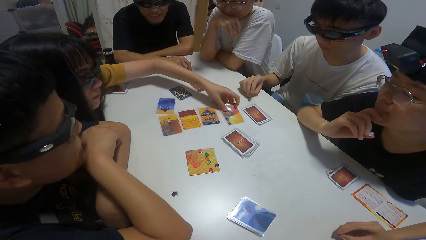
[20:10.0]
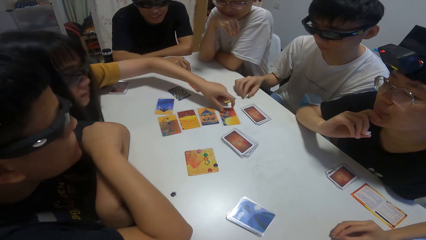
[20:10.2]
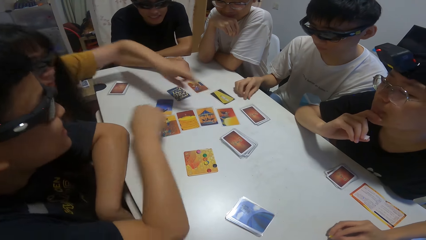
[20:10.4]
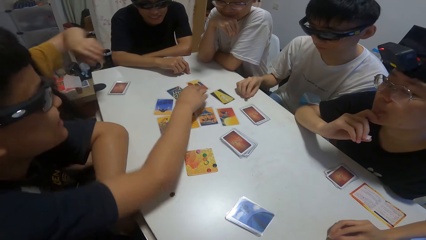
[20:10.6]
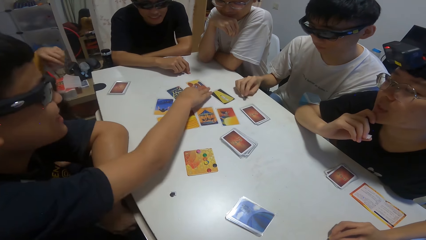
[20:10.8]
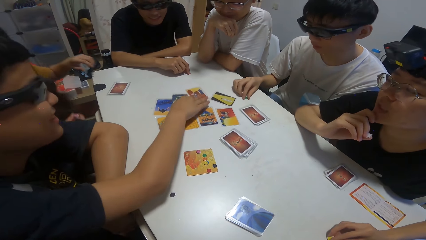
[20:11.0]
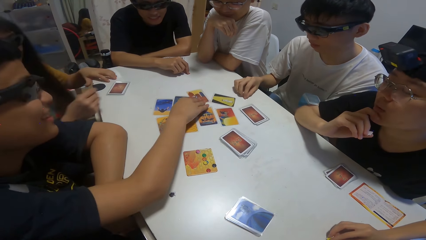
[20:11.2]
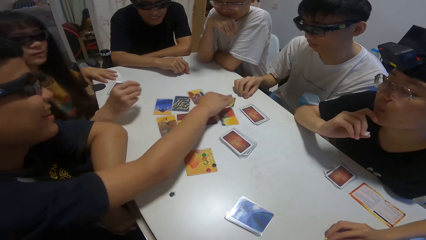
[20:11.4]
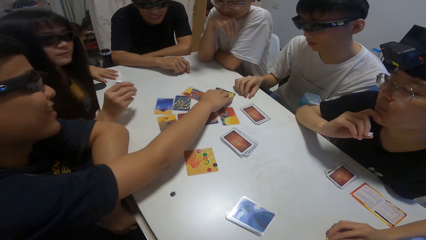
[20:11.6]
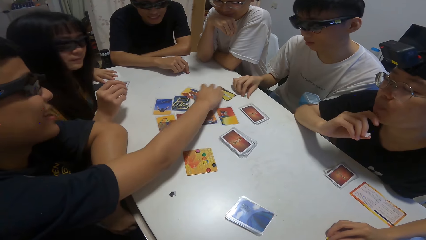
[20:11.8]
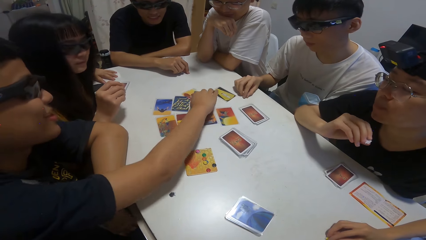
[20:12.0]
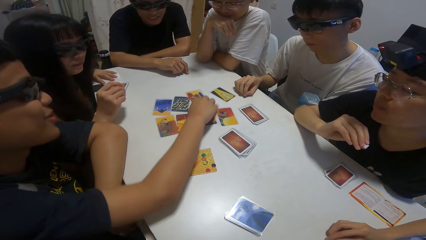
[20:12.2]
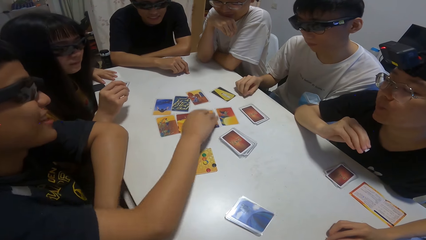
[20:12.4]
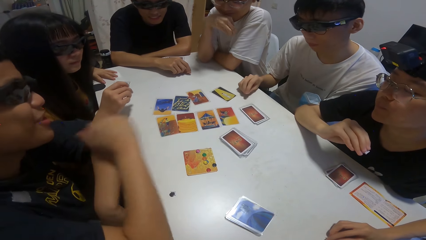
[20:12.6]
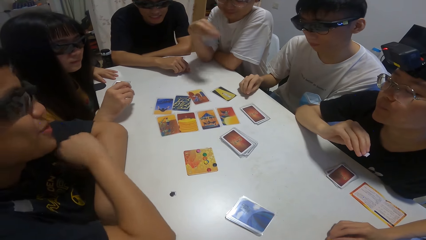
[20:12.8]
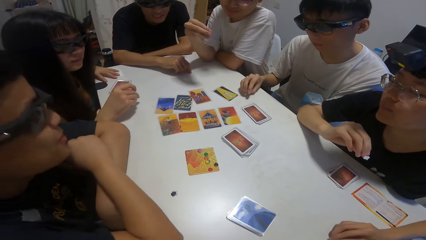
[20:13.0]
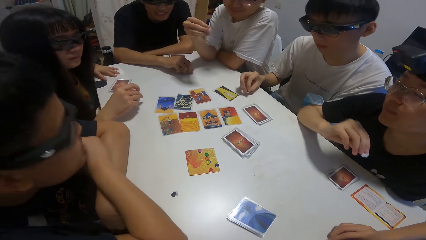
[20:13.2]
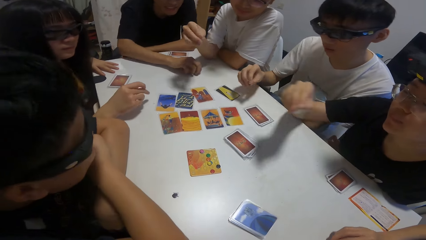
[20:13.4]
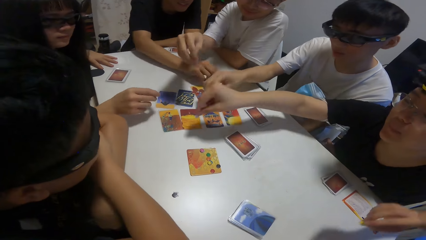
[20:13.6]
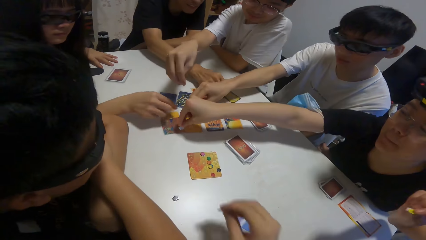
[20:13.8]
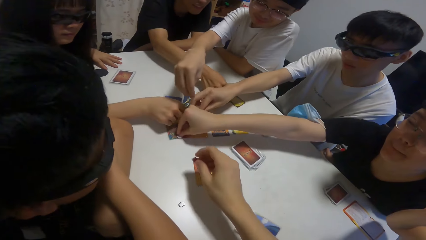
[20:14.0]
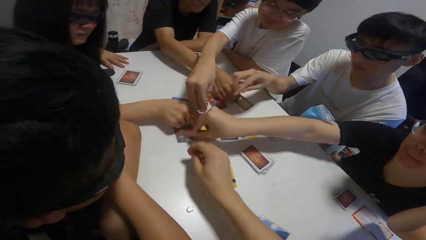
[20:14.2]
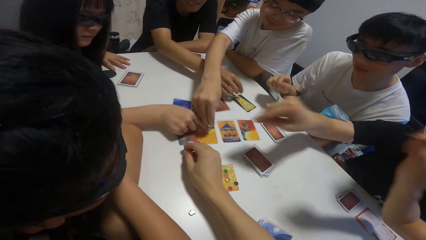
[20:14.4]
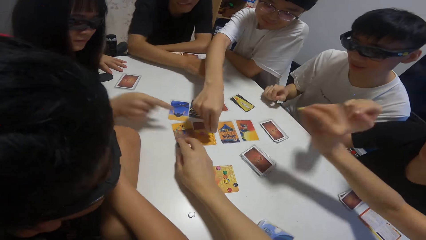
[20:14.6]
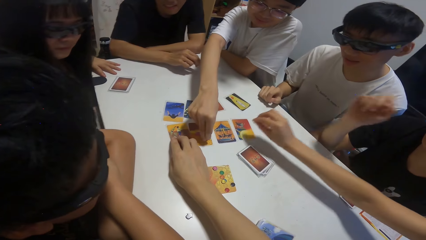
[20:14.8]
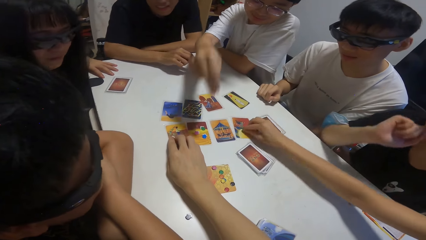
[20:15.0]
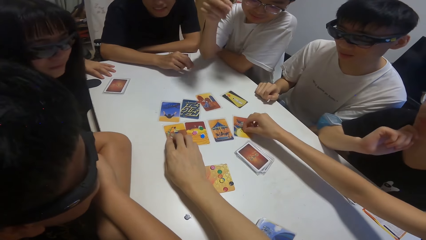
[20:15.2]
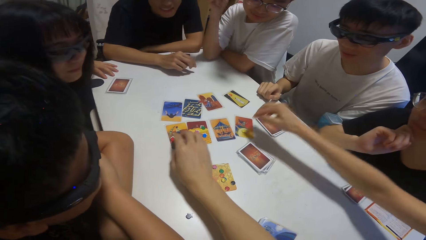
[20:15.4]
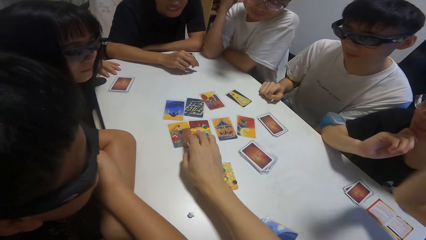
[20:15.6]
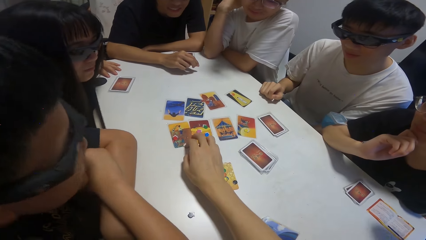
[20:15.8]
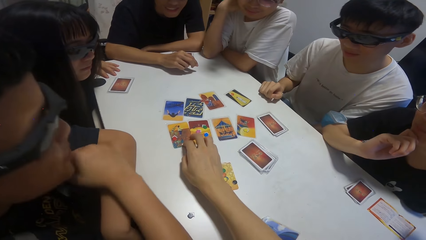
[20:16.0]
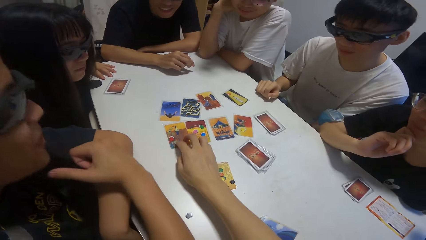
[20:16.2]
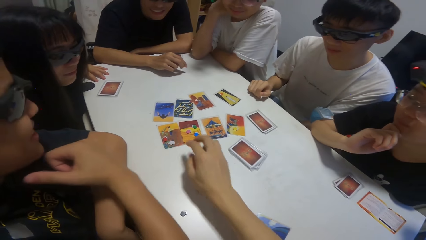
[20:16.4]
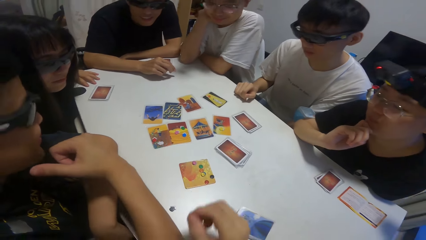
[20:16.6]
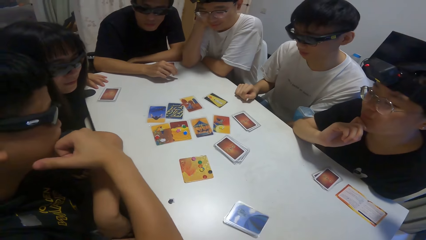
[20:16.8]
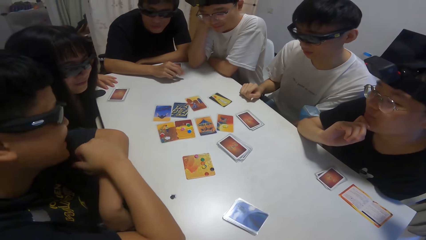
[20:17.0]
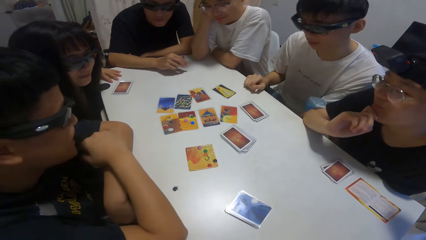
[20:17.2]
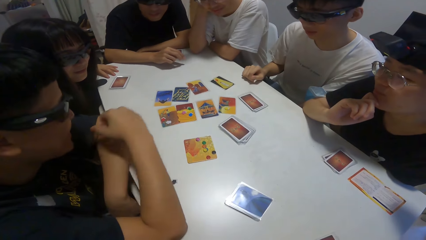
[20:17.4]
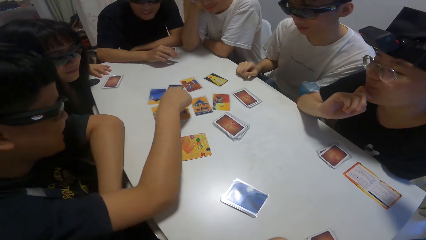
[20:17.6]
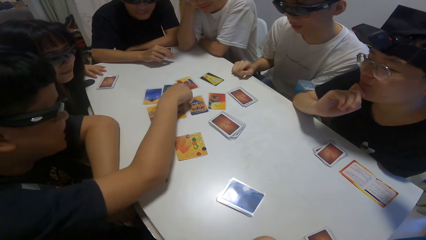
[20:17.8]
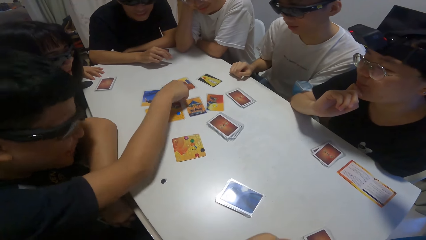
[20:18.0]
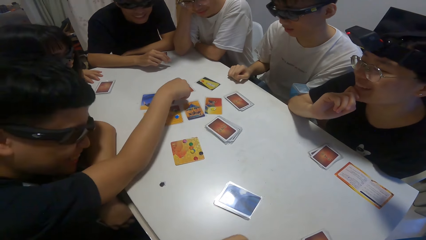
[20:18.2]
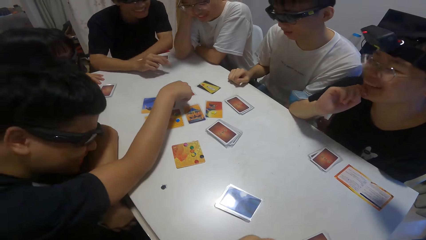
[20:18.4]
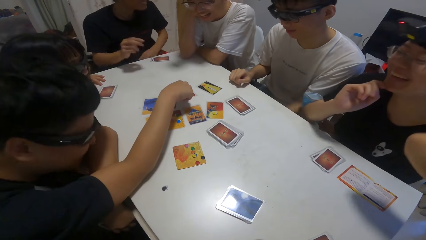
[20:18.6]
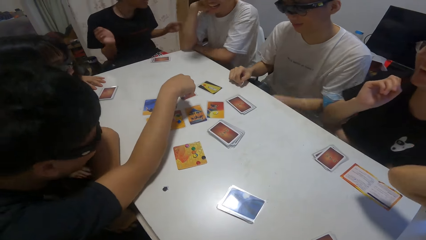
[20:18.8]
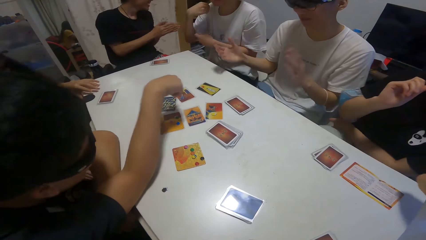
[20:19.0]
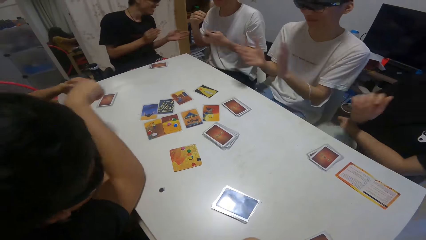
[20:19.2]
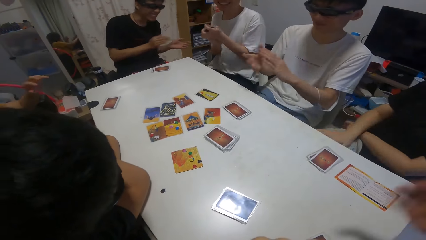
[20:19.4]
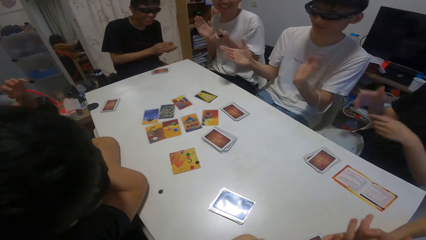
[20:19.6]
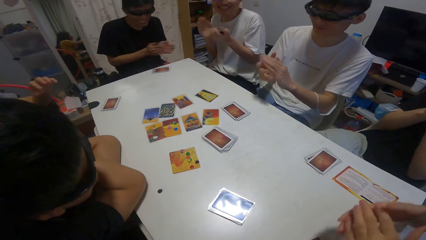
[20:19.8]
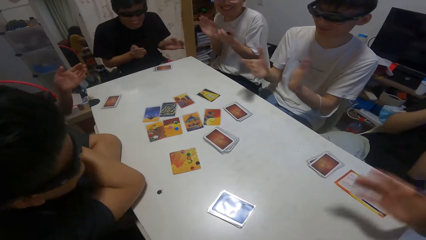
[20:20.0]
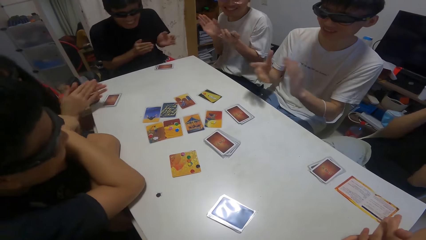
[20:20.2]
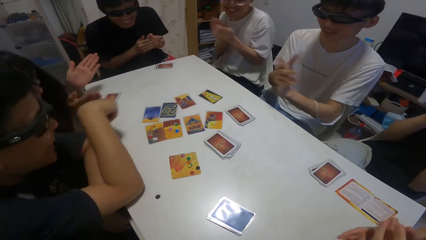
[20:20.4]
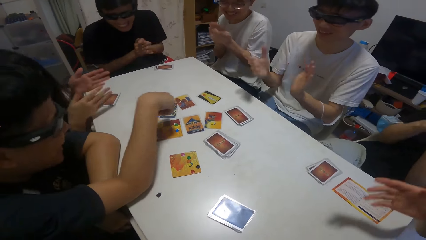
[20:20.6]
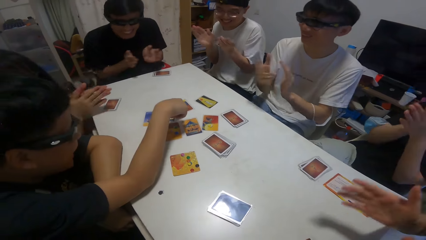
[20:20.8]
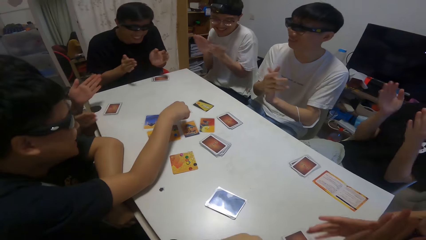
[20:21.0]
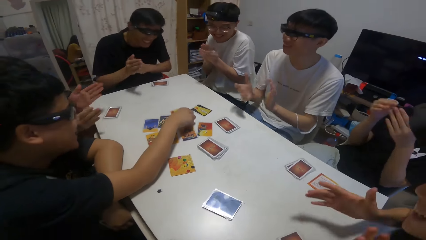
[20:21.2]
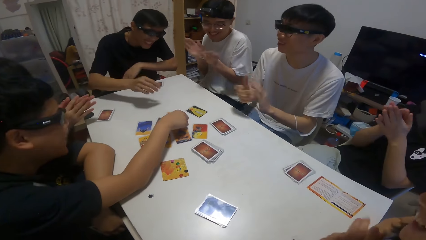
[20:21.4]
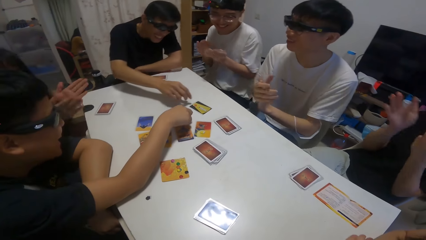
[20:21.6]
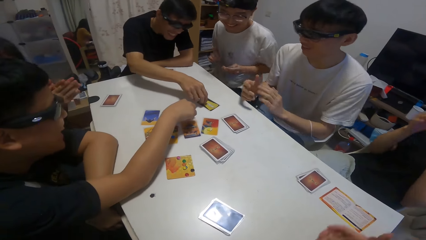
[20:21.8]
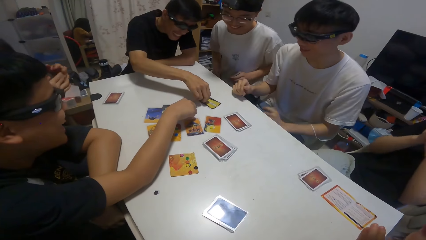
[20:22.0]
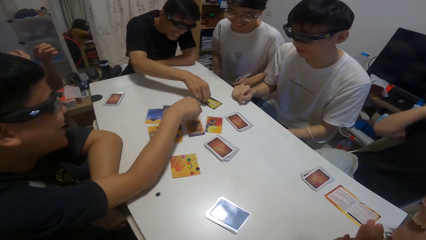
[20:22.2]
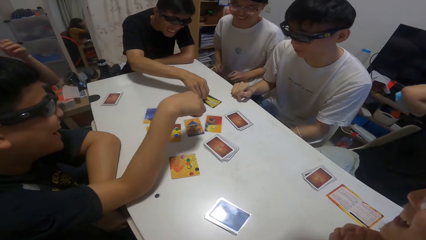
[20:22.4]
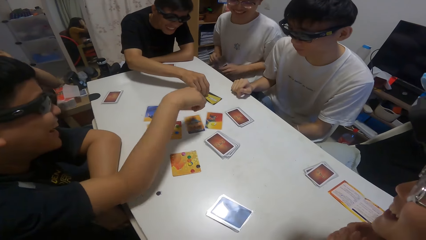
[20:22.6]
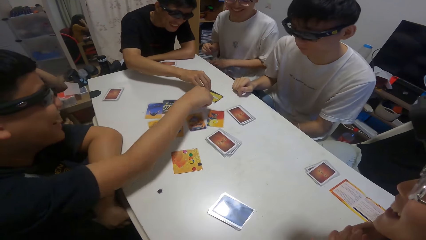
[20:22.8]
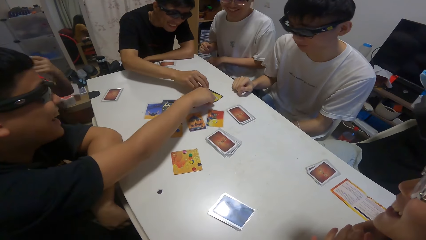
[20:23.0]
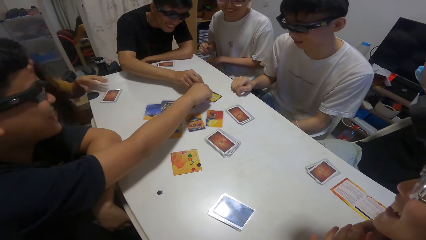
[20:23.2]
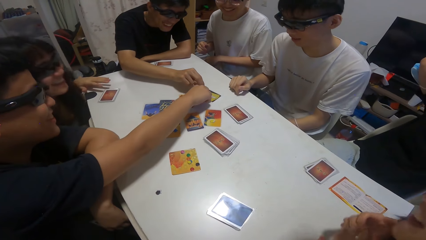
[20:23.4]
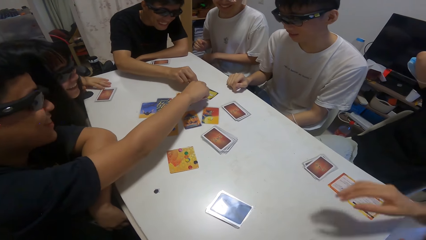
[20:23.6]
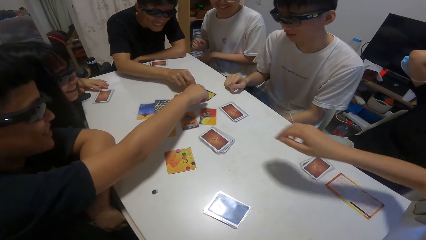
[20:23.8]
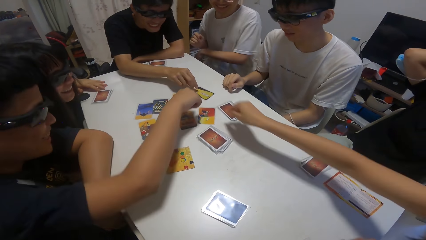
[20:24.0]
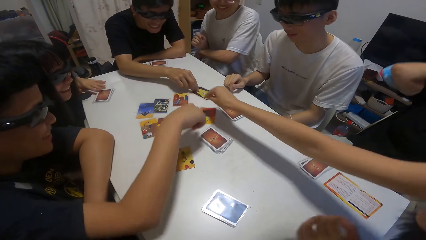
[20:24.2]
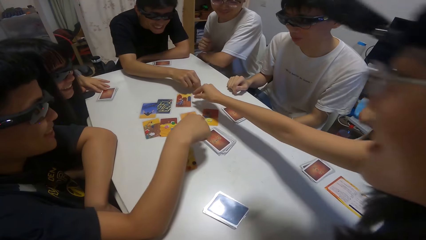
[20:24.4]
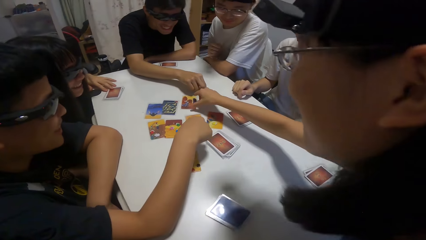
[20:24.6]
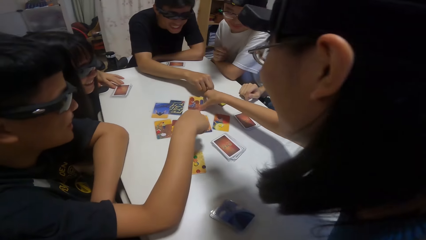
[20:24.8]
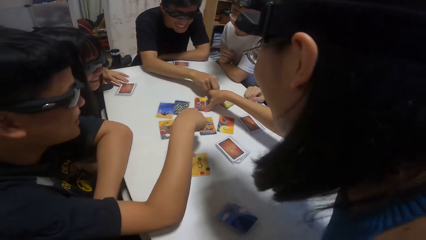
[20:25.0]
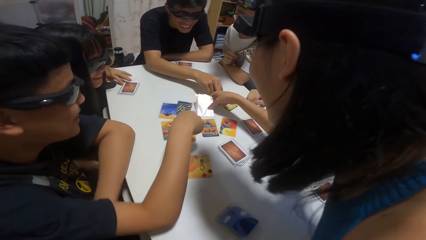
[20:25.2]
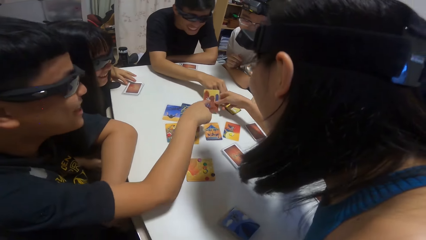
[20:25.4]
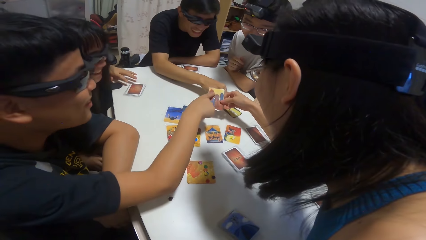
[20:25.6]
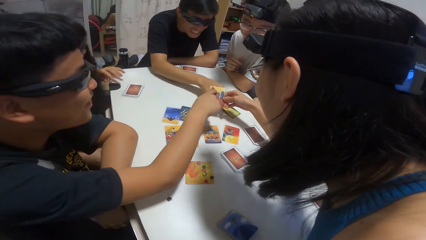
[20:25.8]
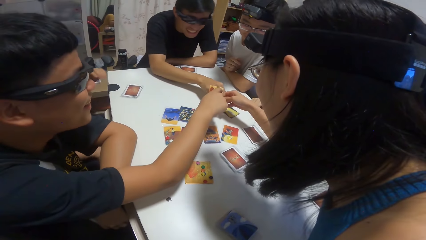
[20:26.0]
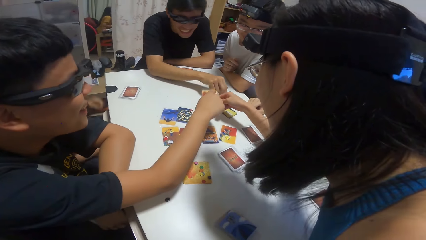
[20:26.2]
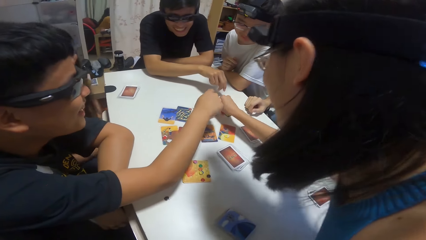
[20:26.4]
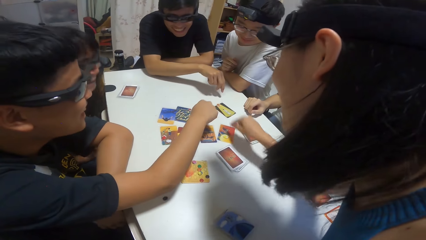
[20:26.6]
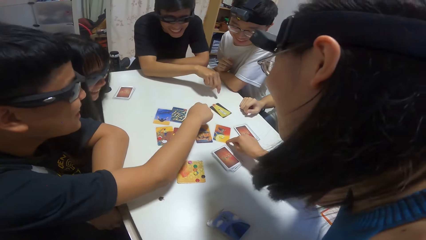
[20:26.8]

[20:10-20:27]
A woman drops the card. A man moves the cards on the table. Another man drops the stone on the card. A third man drops the stone on the card. Another woman drops the stone on the card. The first woman drops the stone on the card. Several people pick poker chips. A fourth man drops the stone on the card. A third woman drops the stone on the card. The camera wearer drops the stone on the card. The first man drops the stone on the card and picks a poker chip. The camera wearer and several people clap. The first man touches the cards. The third man touches the stone on the card. Another man picks a poker chip. The camera wearer picks a playing card. The third woman checks the stone on the card.
